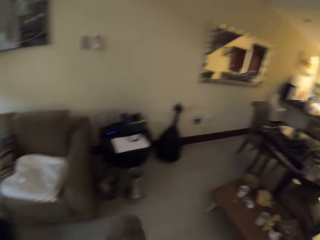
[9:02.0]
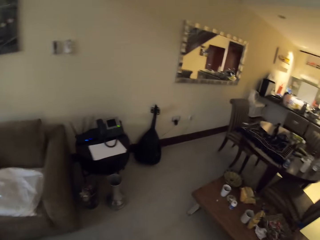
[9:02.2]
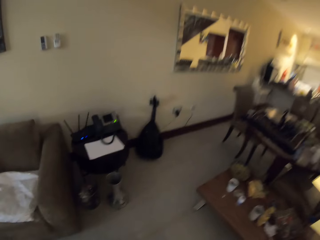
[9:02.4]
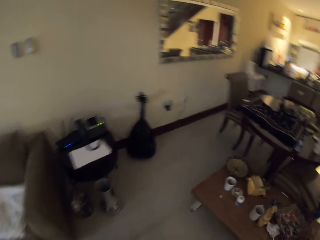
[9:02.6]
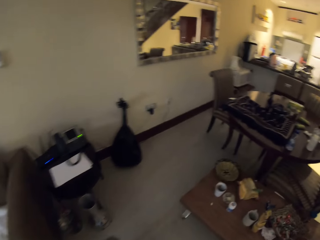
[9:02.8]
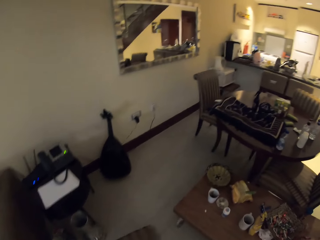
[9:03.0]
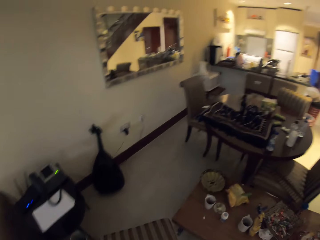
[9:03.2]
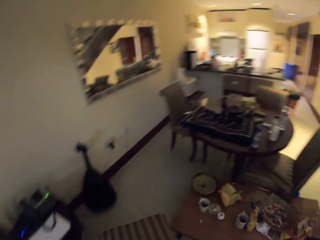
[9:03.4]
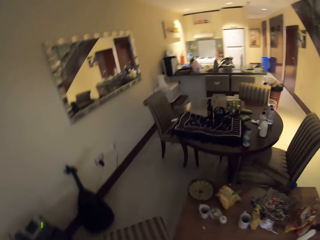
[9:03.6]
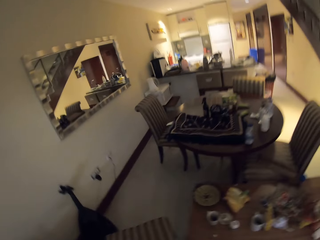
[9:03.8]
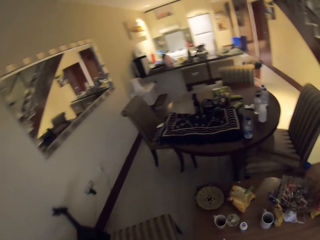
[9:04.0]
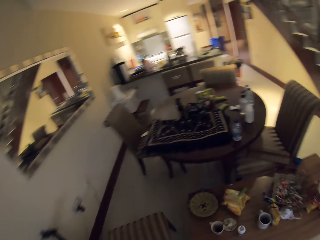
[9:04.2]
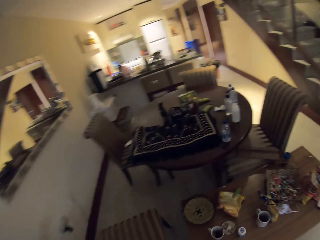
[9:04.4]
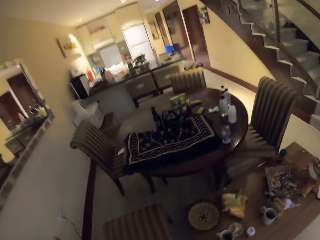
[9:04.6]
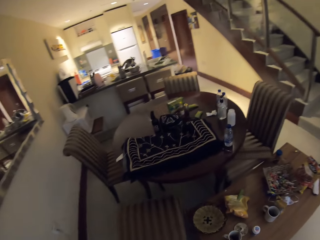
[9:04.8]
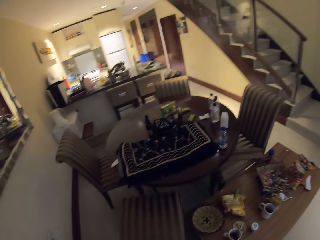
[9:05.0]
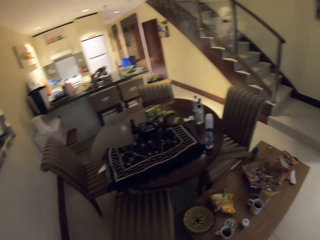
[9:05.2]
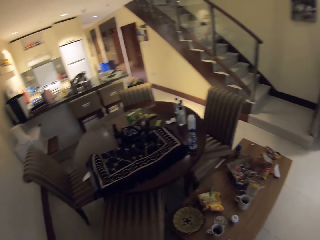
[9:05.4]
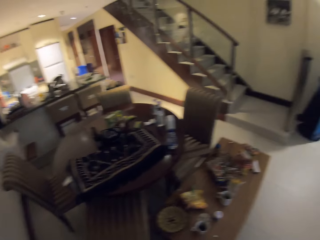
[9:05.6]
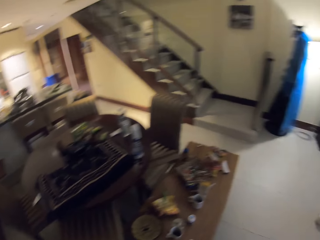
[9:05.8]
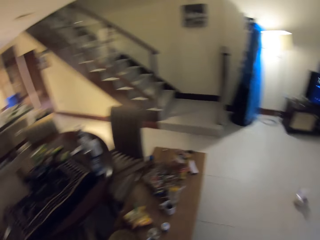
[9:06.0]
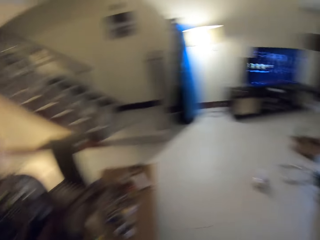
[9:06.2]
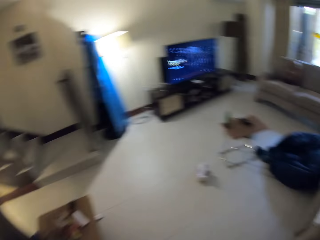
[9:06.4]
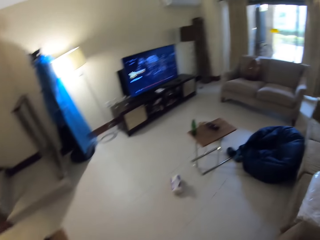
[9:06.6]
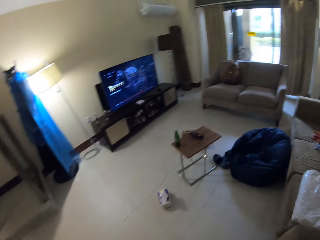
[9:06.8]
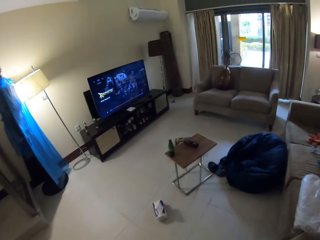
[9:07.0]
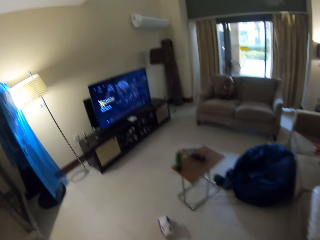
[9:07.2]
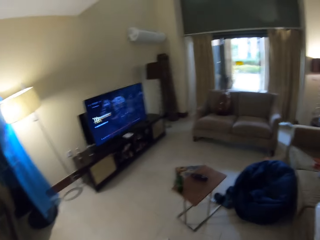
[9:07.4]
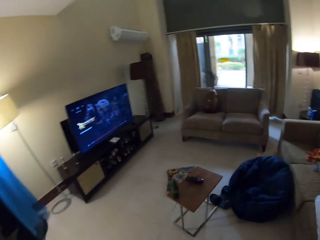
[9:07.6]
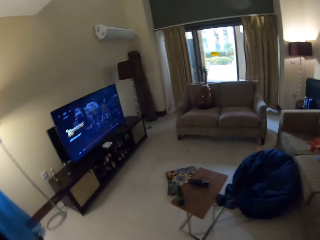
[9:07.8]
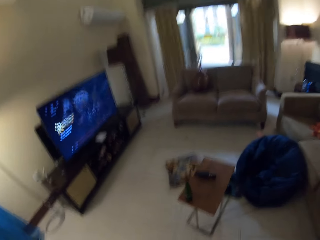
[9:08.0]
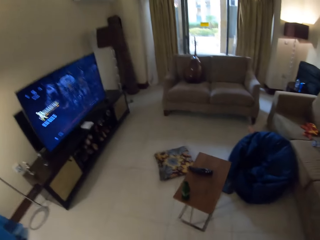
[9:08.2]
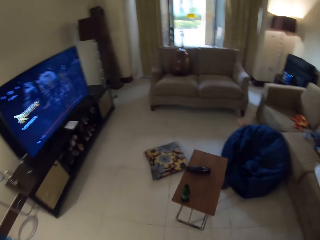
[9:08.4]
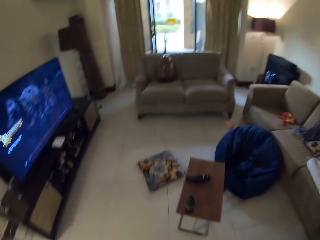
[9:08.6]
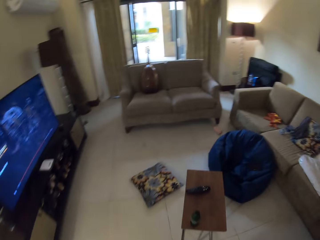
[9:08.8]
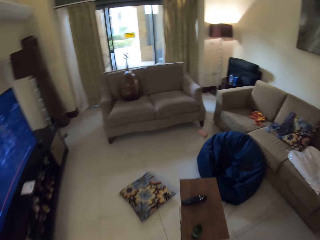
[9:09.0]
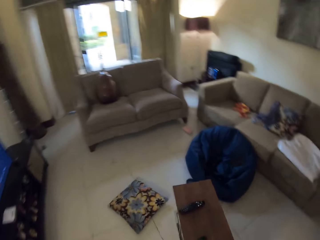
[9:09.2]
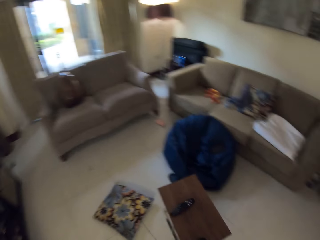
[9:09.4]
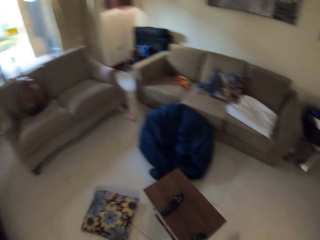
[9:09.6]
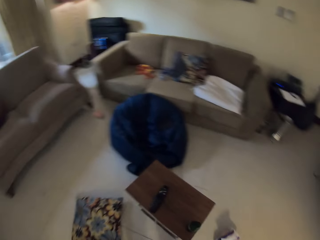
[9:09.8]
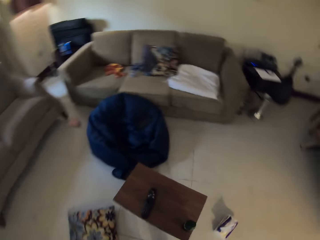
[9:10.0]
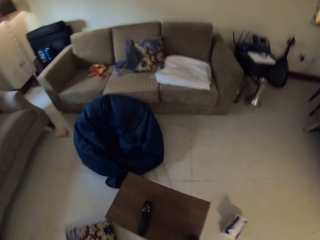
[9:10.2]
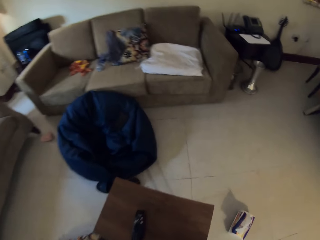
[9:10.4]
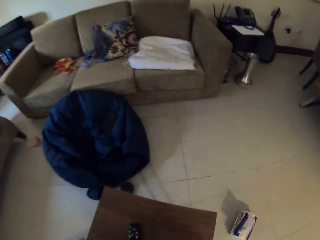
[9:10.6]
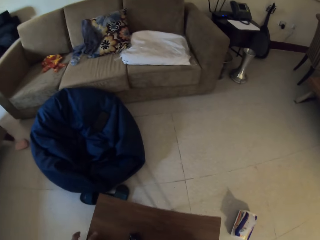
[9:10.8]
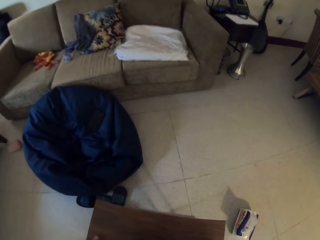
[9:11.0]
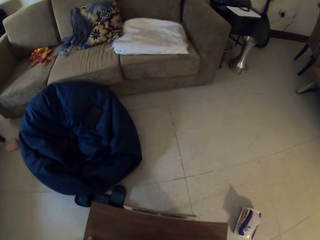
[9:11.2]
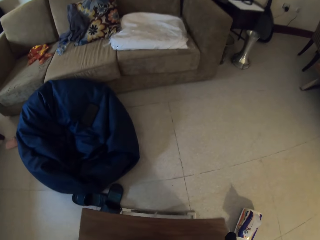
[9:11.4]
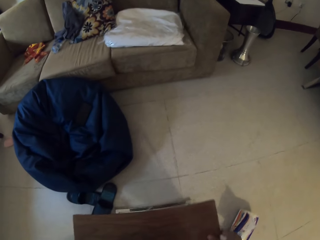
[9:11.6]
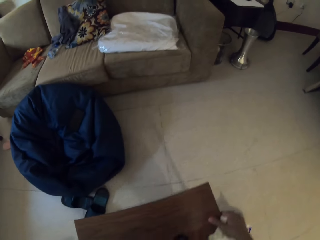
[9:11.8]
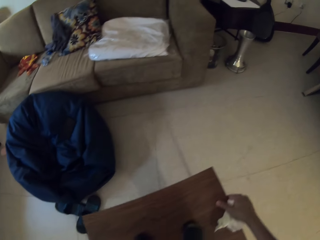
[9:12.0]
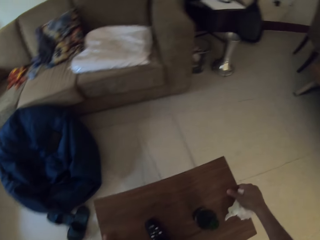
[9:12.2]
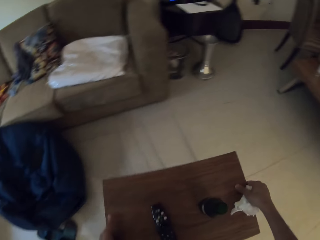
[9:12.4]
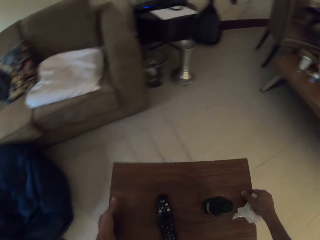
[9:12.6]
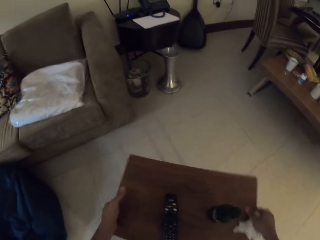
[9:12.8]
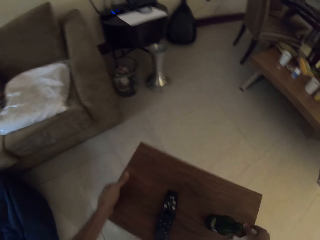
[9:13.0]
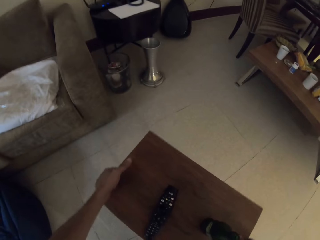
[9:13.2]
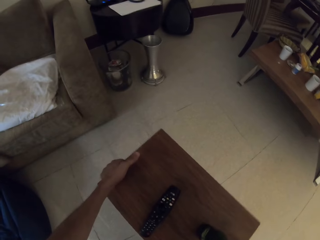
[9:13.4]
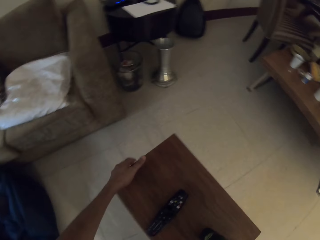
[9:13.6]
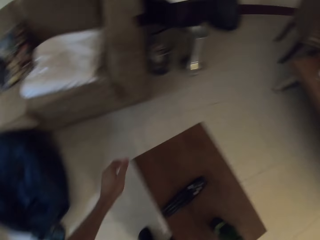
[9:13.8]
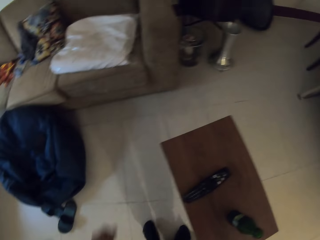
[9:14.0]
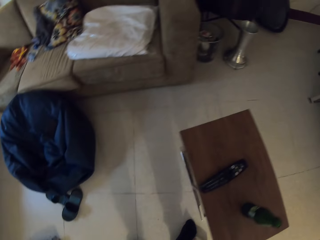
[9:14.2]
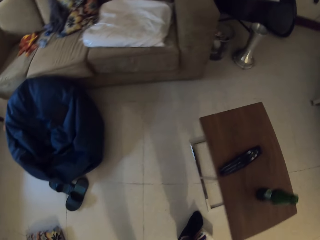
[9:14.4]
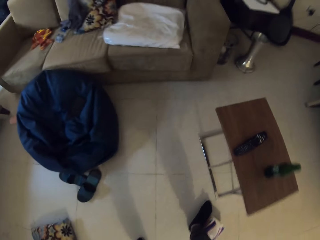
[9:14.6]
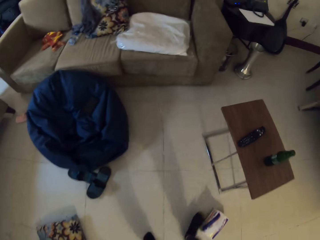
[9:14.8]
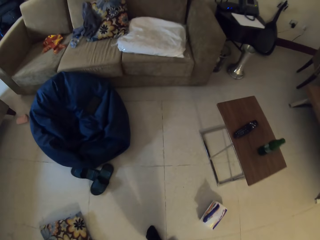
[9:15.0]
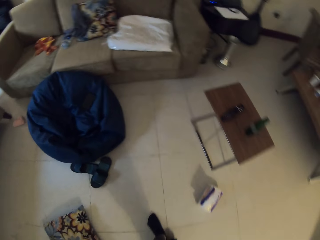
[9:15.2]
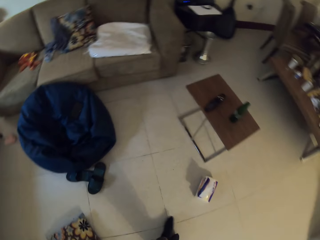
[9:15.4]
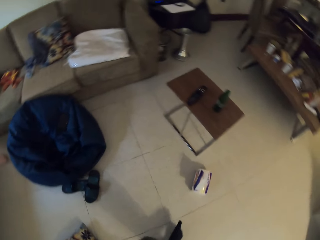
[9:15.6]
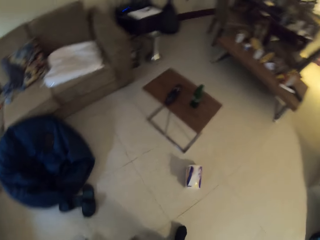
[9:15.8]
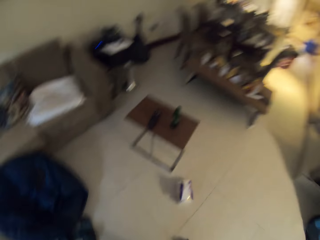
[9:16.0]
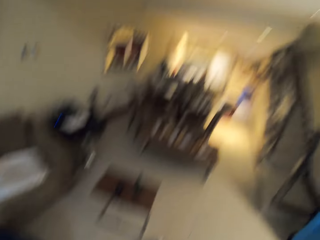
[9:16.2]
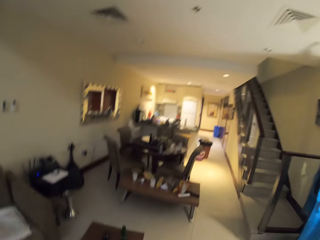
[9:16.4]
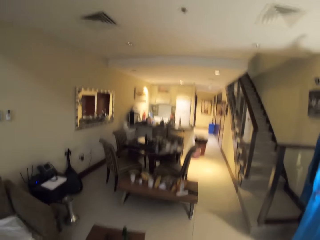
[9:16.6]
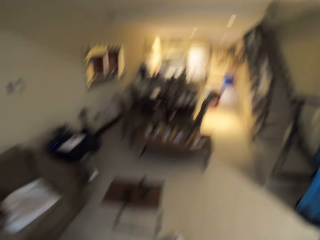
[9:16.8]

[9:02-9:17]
The camera wearer drags the chair on the floor. They drag the table on the floor.

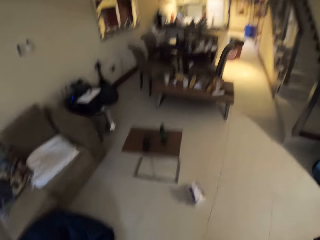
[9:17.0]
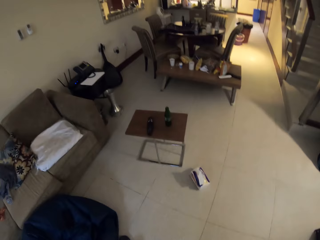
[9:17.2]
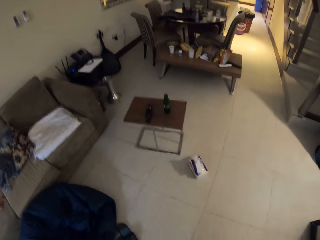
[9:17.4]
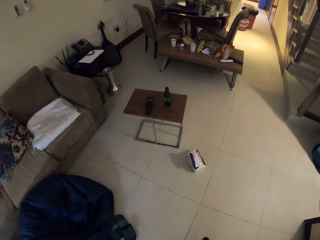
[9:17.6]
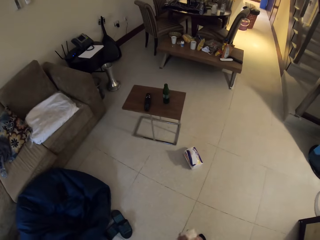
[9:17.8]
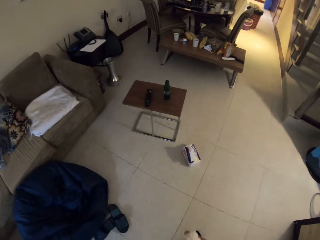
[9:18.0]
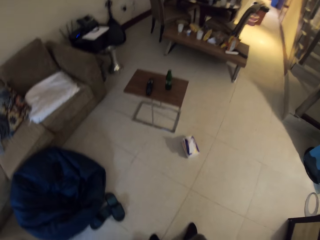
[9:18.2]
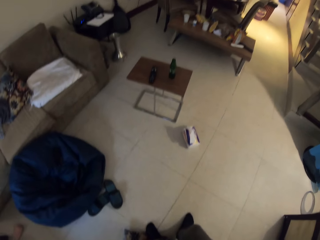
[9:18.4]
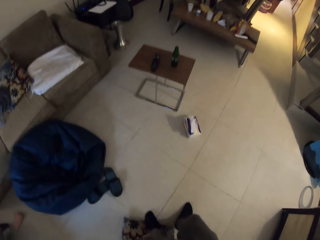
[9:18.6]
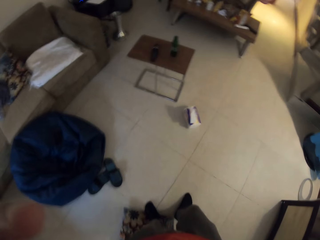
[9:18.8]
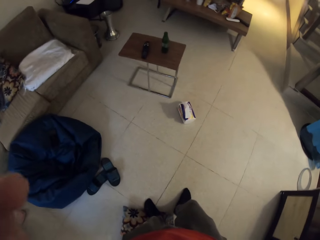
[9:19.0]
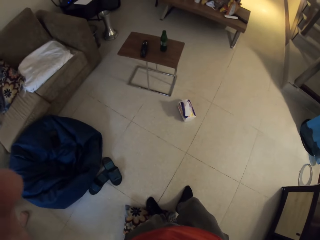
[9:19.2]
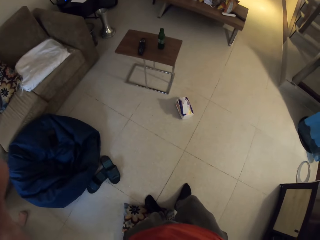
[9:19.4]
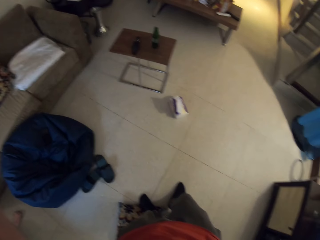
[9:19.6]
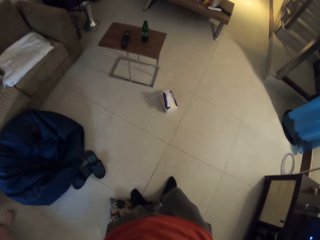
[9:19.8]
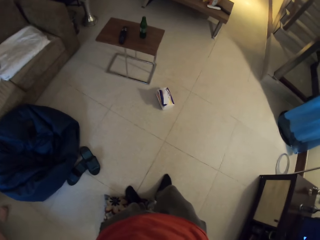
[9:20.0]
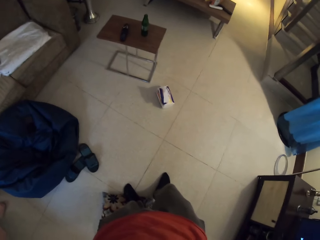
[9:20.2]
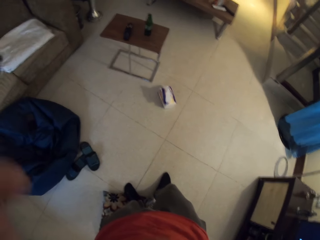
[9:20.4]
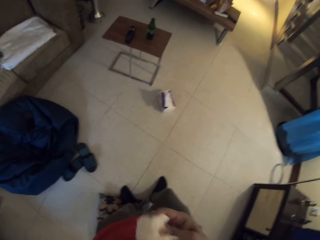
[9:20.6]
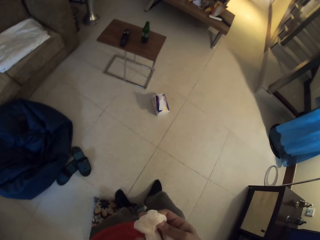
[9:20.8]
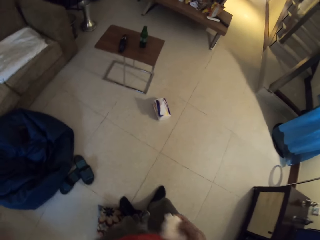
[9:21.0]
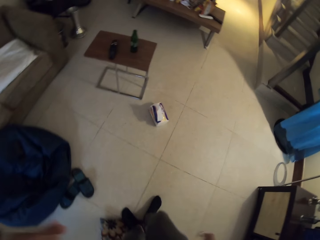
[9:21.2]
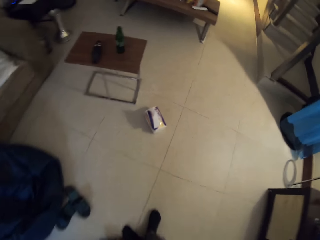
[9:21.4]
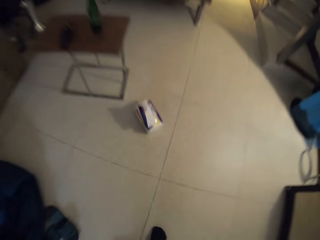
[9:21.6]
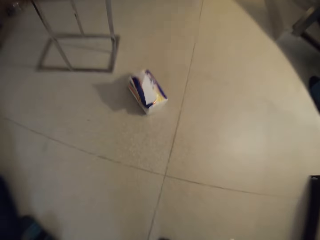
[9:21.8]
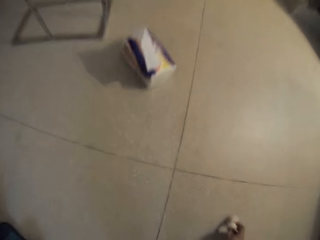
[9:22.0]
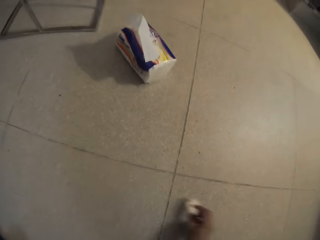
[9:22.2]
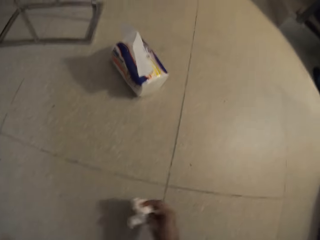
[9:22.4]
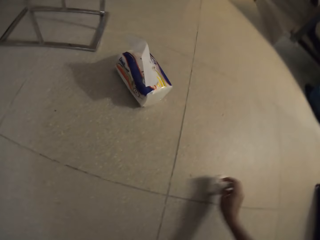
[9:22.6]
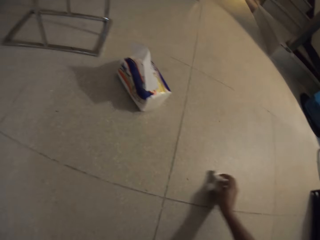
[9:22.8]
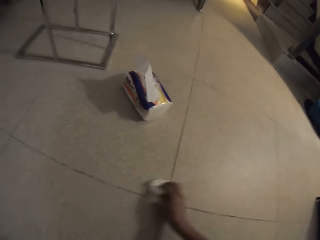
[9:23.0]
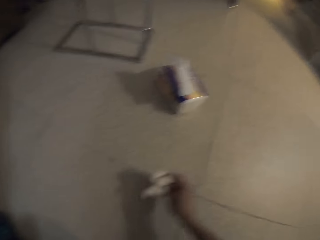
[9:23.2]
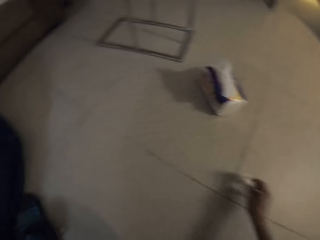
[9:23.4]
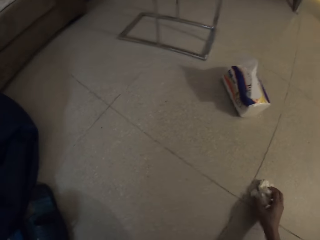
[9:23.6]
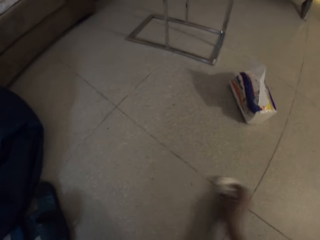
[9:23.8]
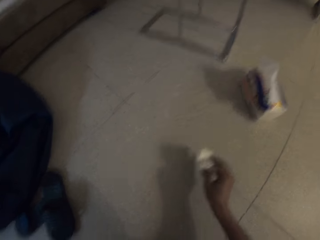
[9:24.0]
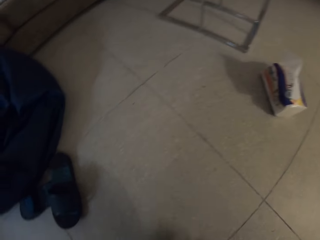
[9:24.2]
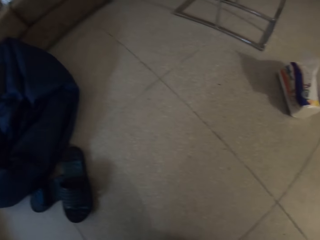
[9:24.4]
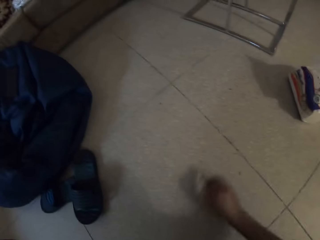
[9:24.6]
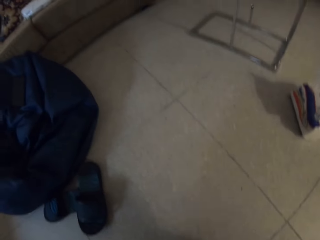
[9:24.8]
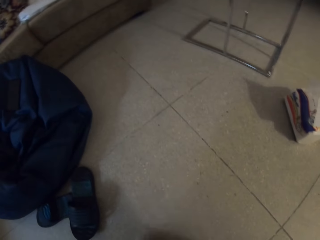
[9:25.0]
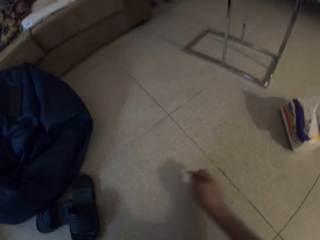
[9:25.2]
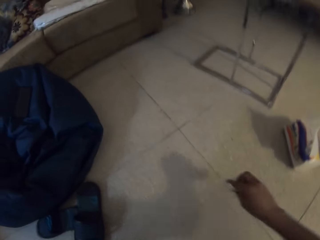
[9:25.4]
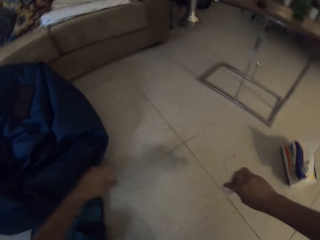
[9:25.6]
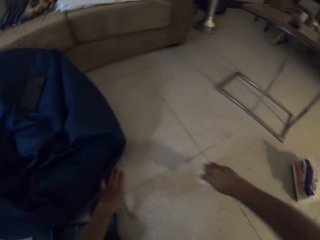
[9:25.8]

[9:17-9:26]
The camera wearer wipes the floor.
